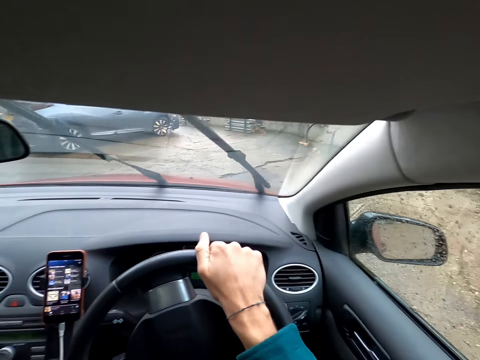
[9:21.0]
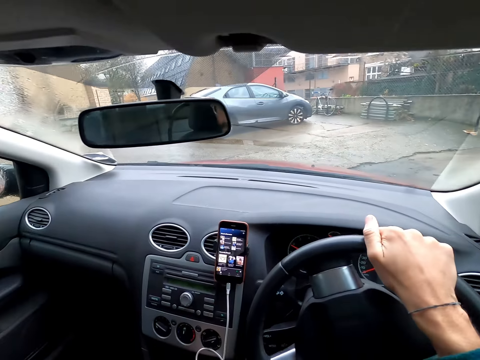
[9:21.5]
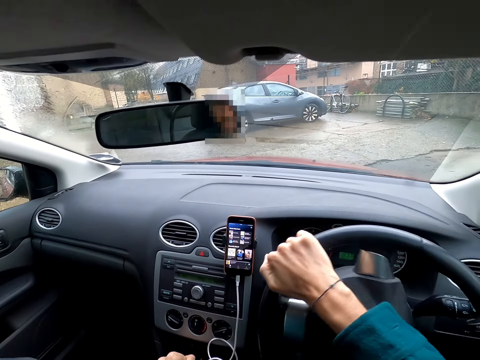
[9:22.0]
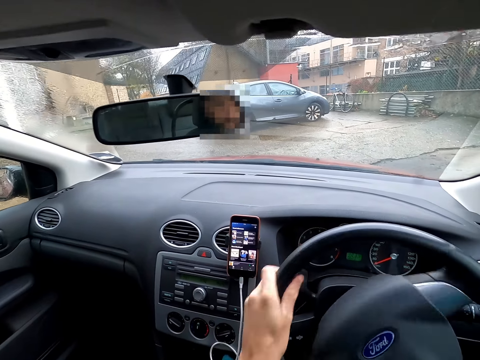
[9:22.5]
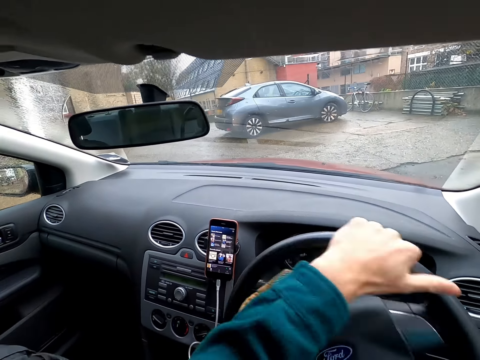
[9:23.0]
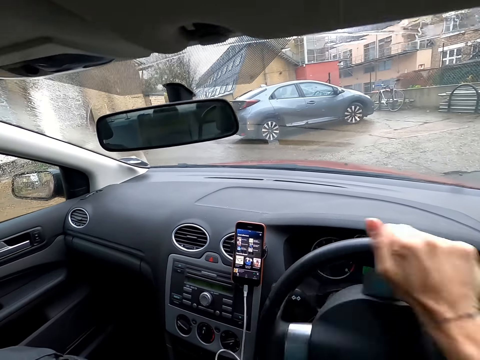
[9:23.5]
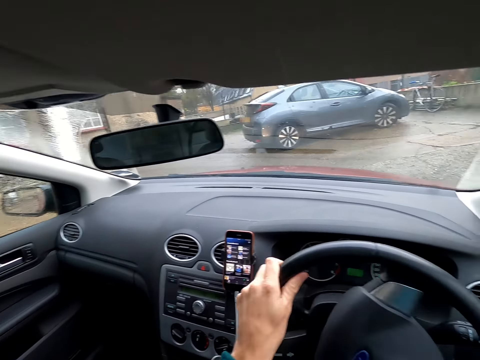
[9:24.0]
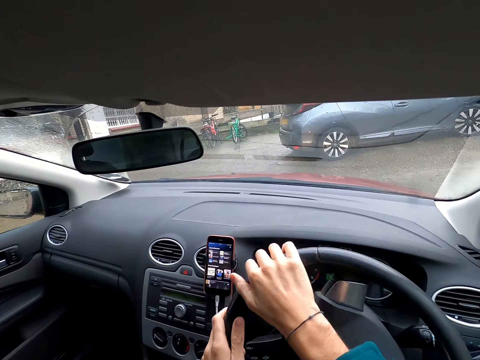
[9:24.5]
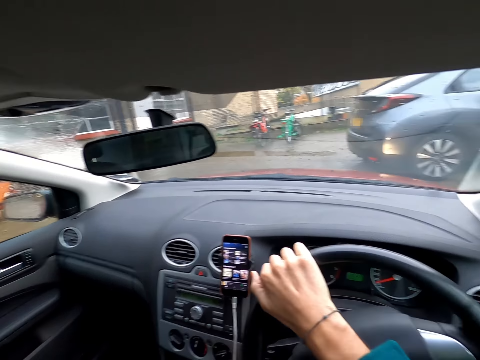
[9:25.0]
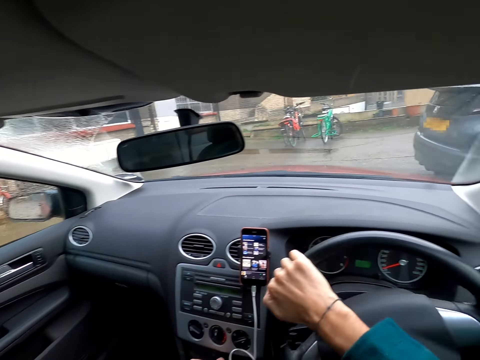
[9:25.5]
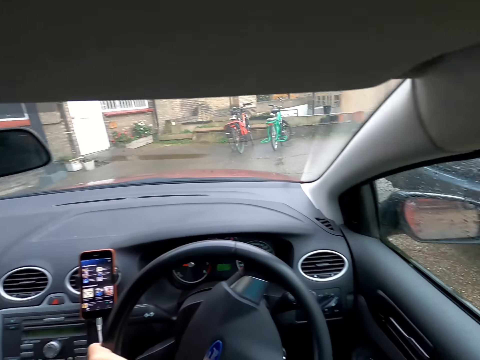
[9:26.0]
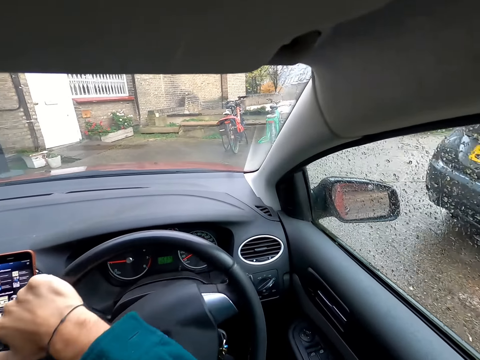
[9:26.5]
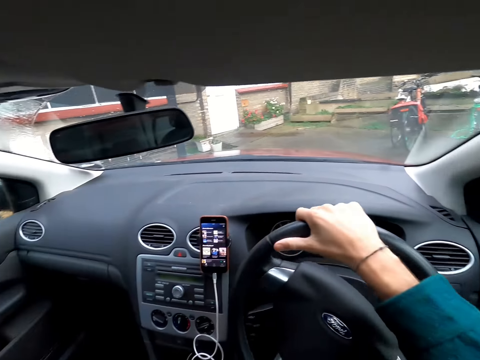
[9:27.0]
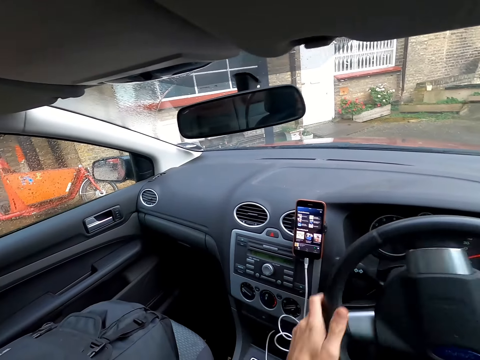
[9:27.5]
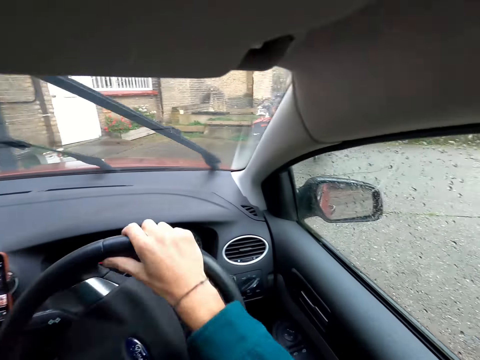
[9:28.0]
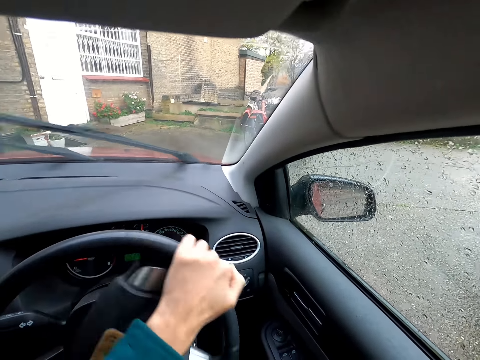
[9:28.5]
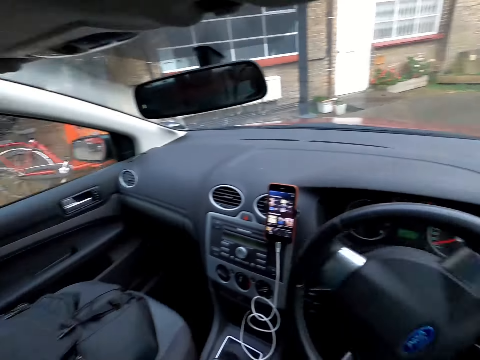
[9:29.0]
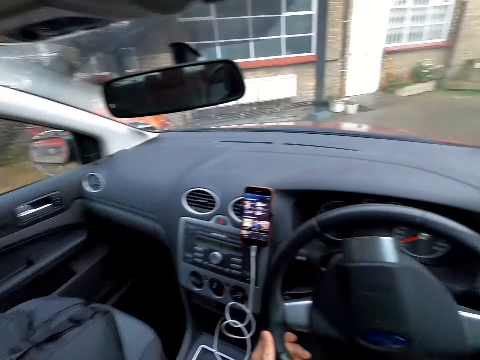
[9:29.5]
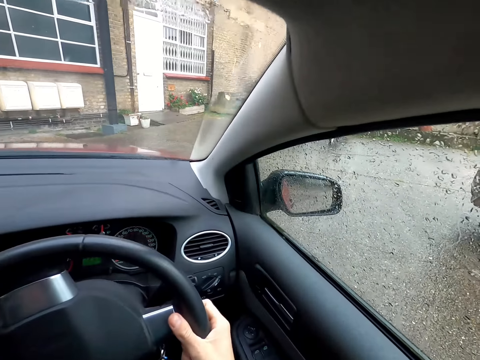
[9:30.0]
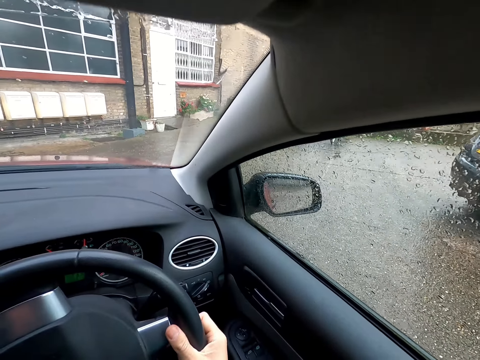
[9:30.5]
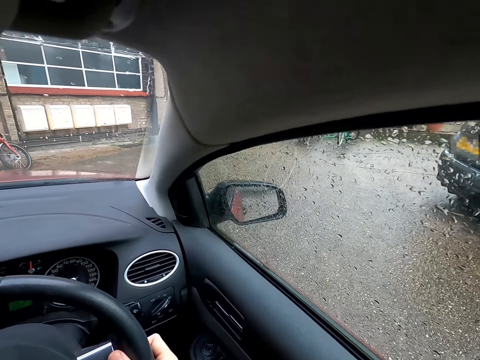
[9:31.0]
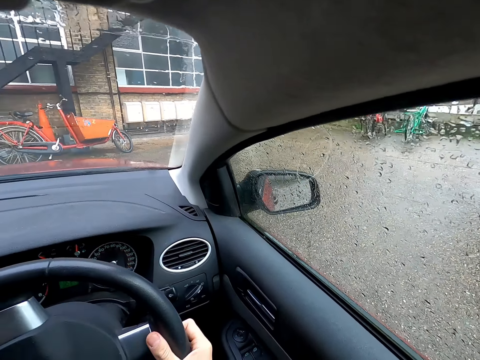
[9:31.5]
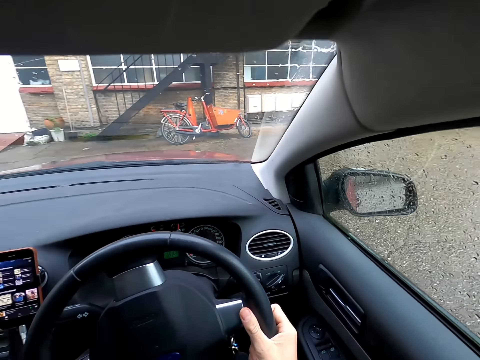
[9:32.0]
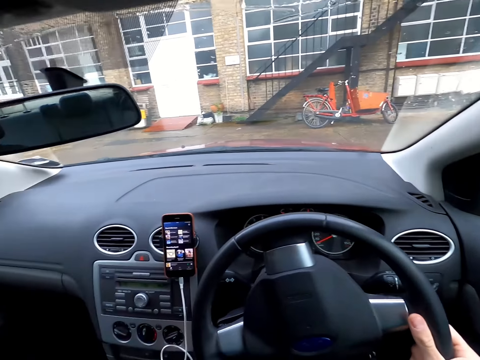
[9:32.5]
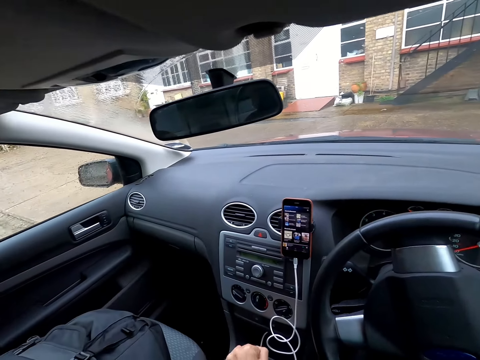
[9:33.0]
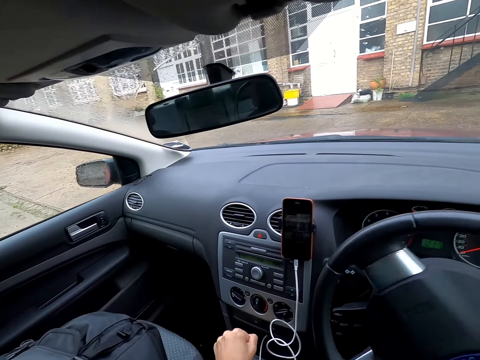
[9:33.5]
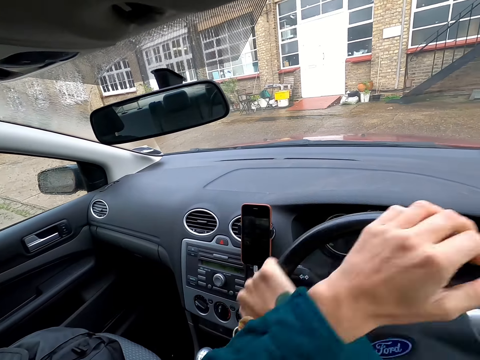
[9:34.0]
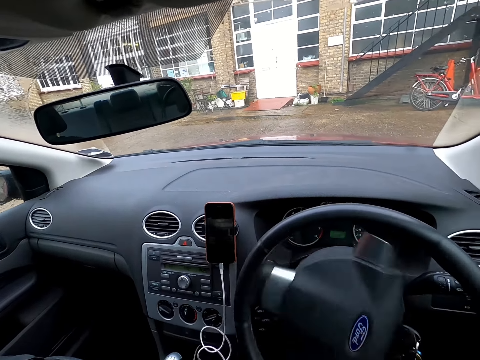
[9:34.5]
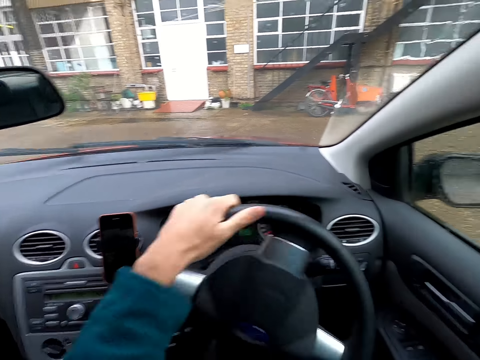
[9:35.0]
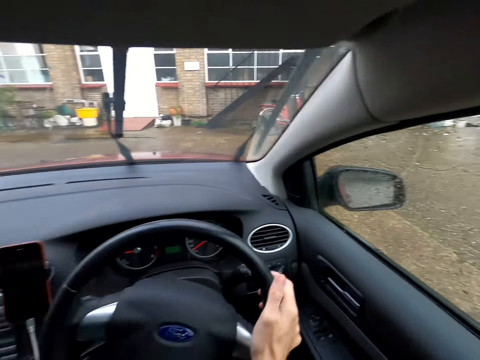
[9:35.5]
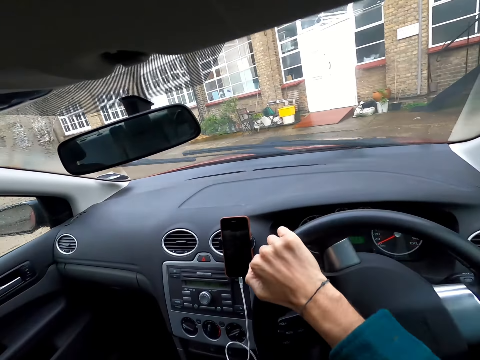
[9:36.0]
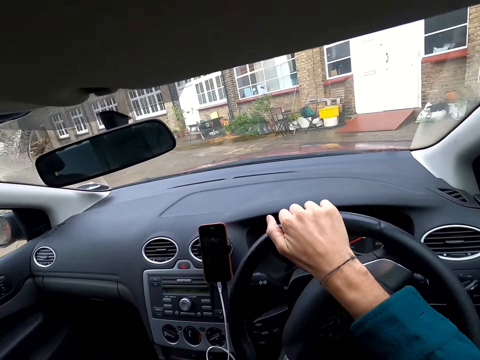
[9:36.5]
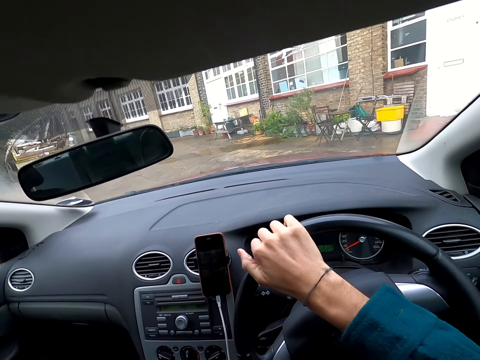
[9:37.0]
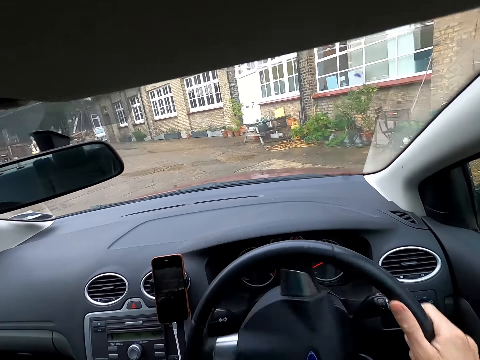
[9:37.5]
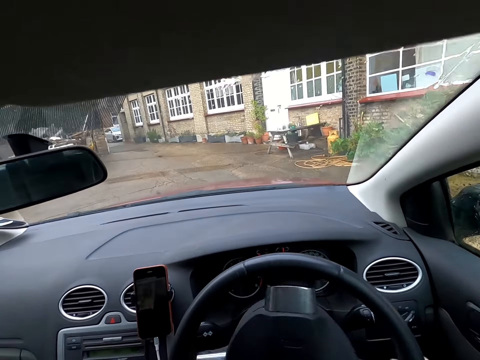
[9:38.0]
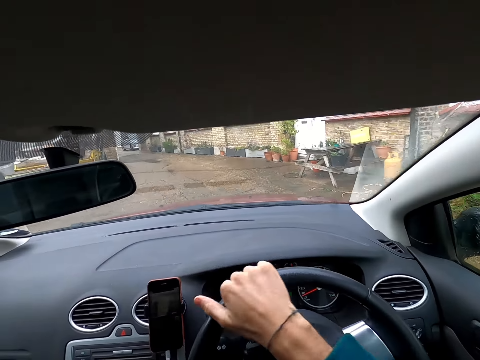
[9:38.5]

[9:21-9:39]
The camera wearer turns the steering wheel of the car with both hands. She drives the car. She reverses the car. She operates a gear of the car with her left hand. She turns the steering wheel of the car with her right hand. She turns the steering wheel of the car with both hands. She turns the steering wheel of the car with her right hand. She drives the car on the road.

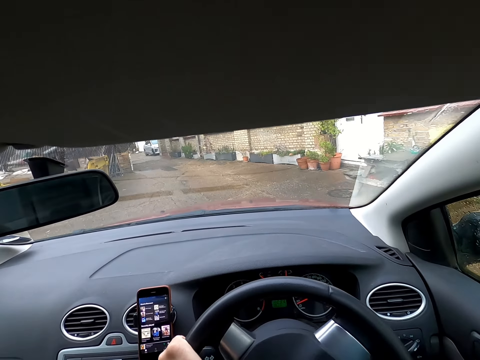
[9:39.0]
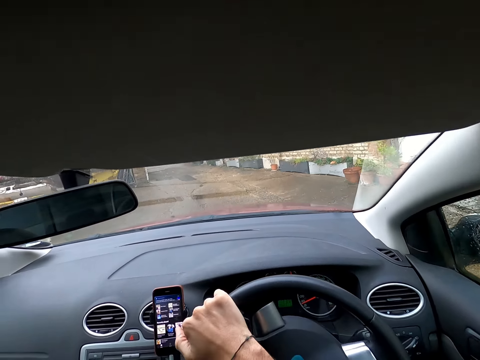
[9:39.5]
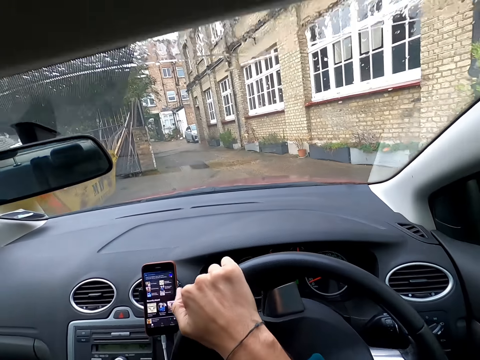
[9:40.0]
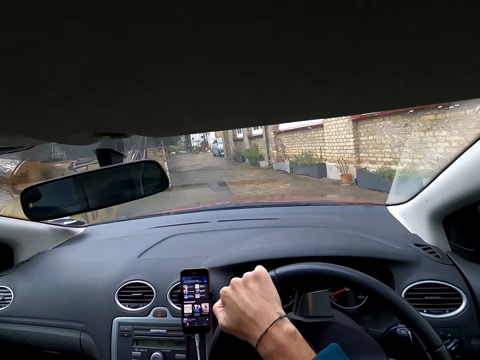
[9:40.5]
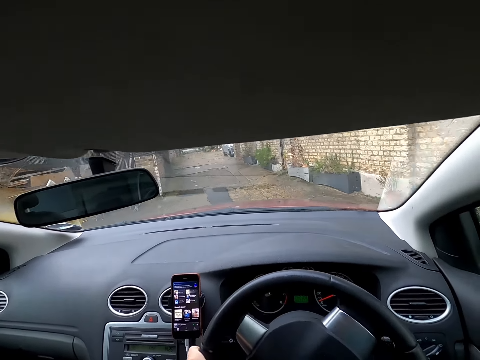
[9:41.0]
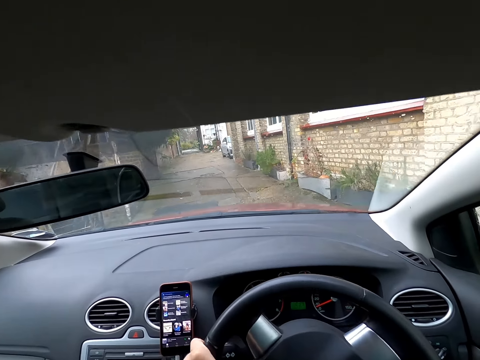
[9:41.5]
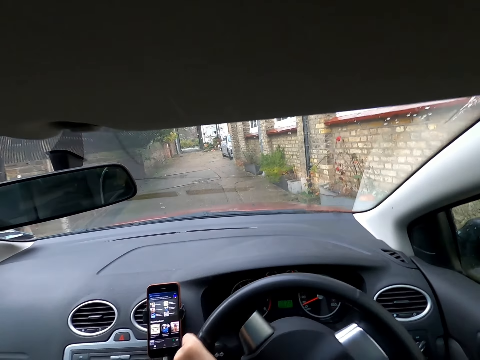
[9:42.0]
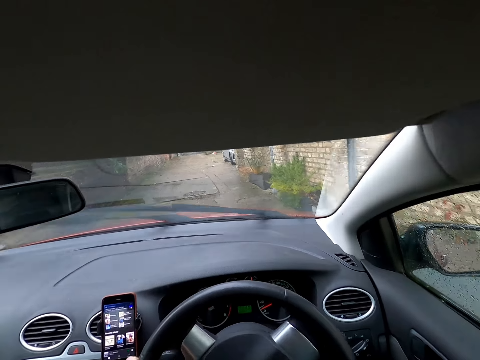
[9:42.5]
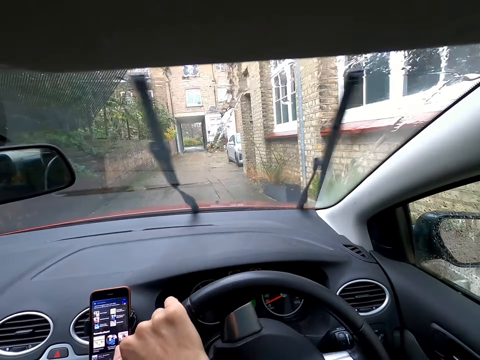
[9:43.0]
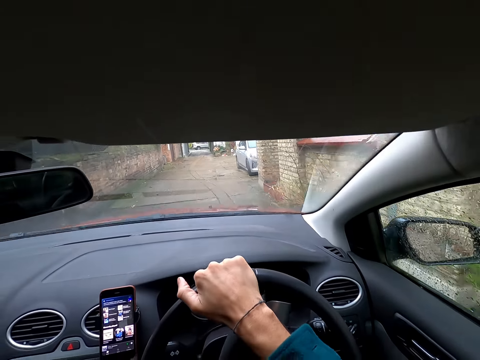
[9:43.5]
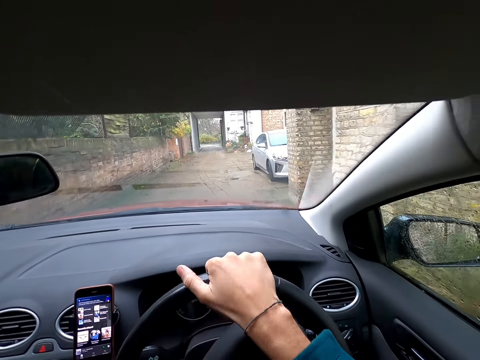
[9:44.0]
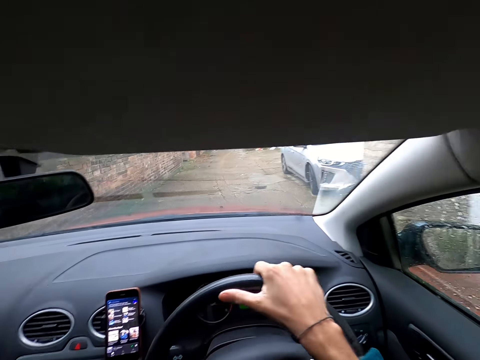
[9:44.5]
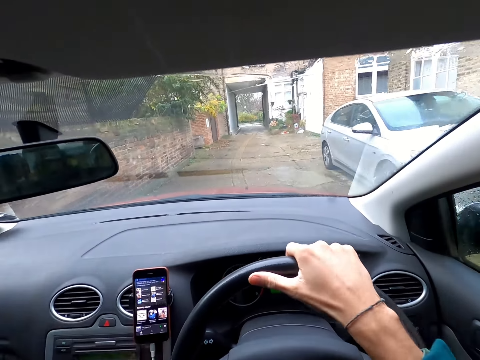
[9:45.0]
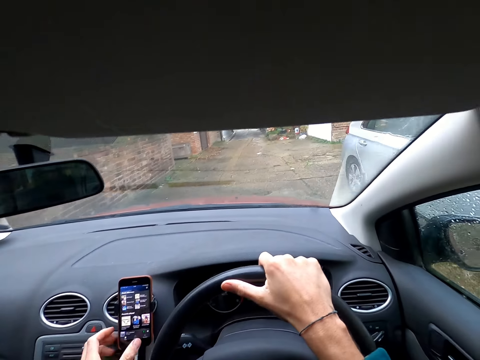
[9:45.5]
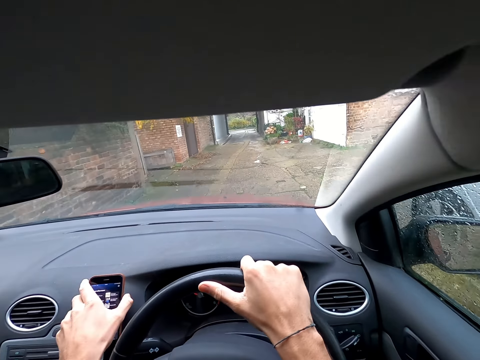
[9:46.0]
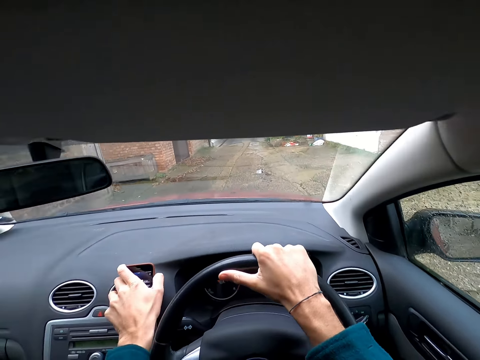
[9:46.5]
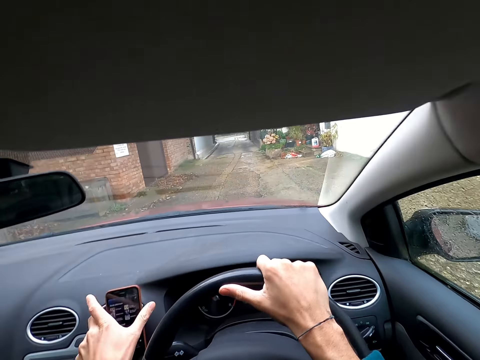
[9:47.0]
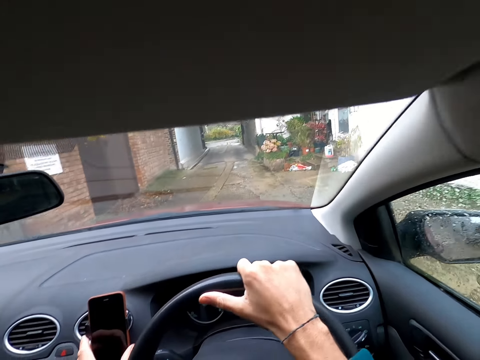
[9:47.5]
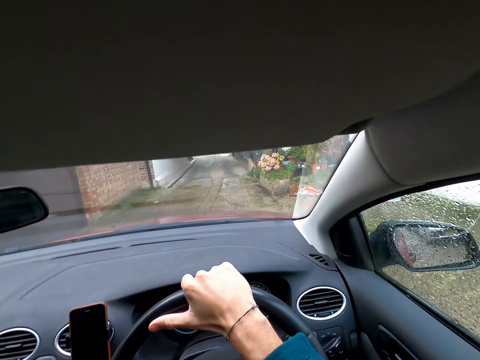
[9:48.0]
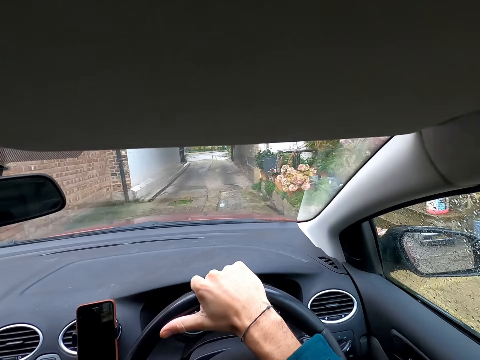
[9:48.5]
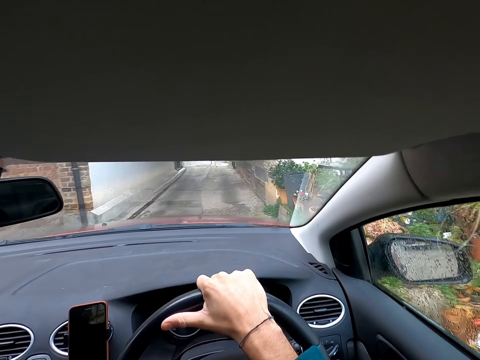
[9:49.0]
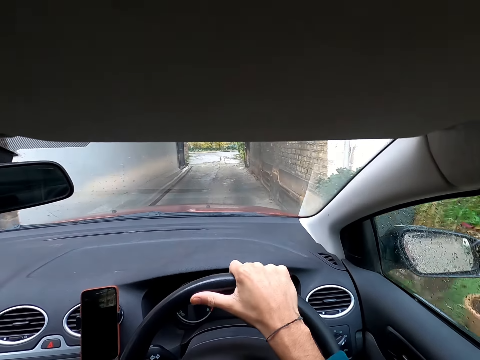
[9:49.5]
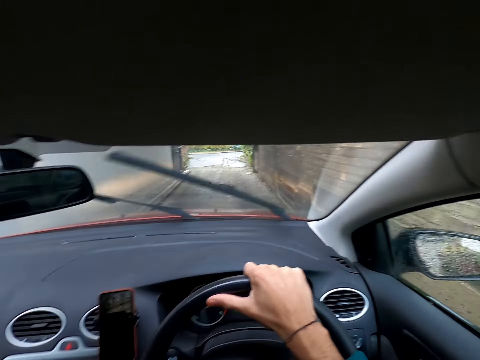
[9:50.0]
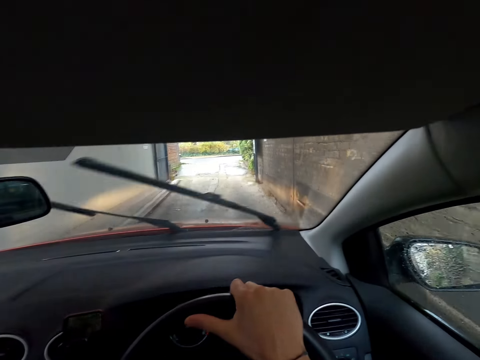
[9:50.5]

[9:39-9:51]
The camera wearer operates the phone on the car dashboard with her left hand. She positions the phone on the clip. She lifts the hand from the phone.
